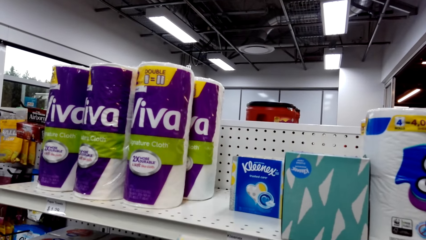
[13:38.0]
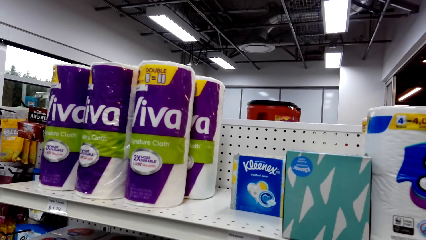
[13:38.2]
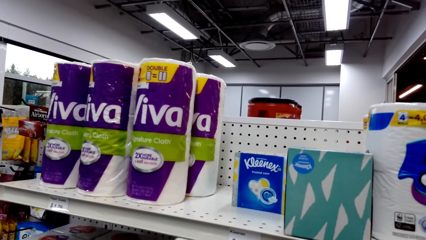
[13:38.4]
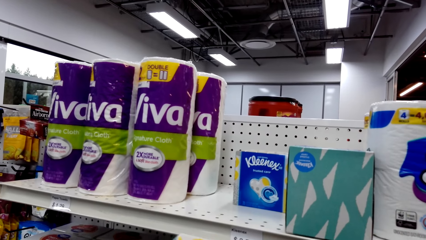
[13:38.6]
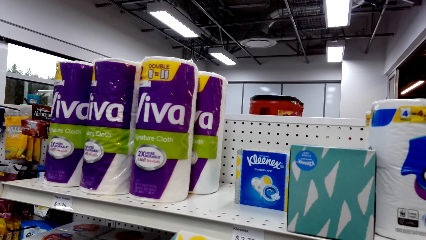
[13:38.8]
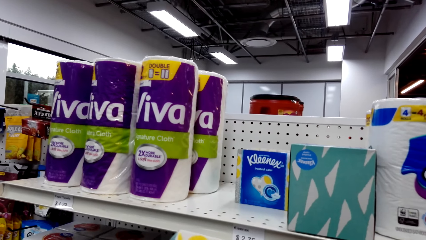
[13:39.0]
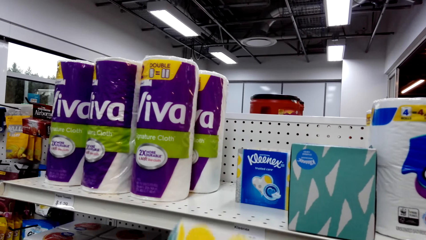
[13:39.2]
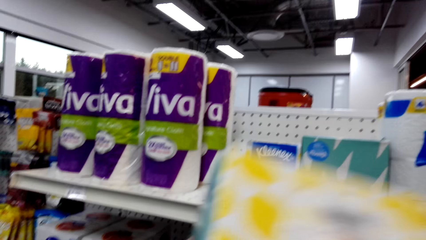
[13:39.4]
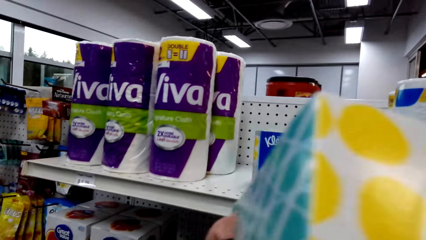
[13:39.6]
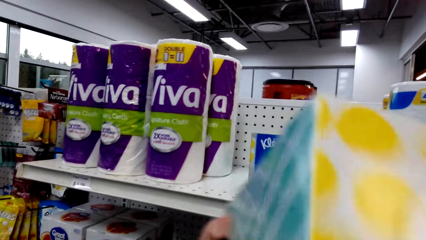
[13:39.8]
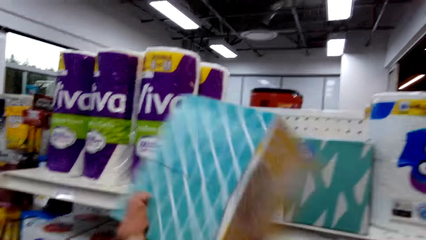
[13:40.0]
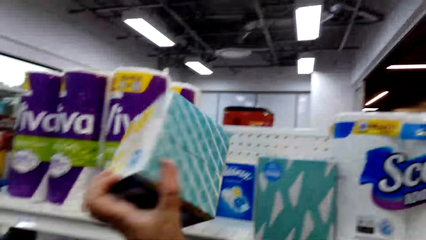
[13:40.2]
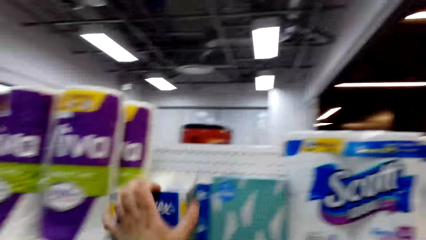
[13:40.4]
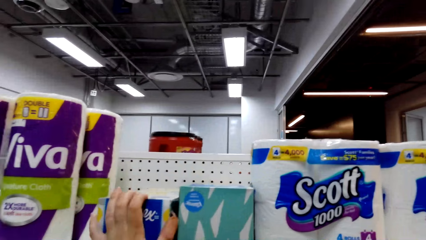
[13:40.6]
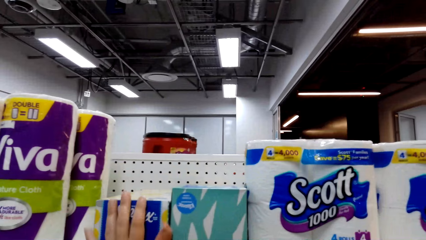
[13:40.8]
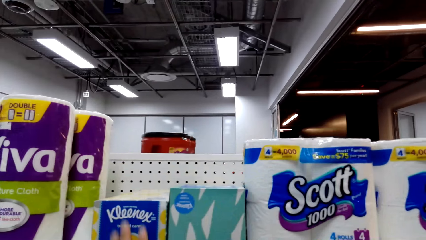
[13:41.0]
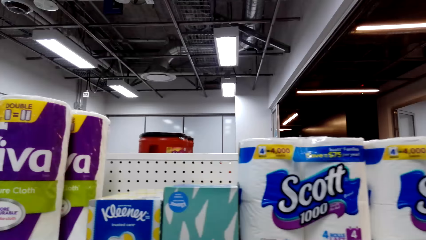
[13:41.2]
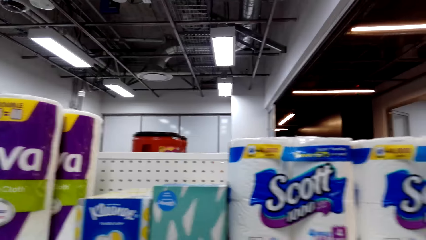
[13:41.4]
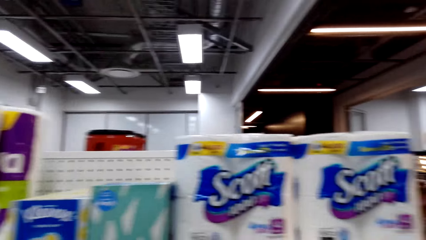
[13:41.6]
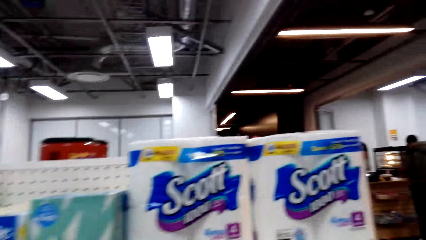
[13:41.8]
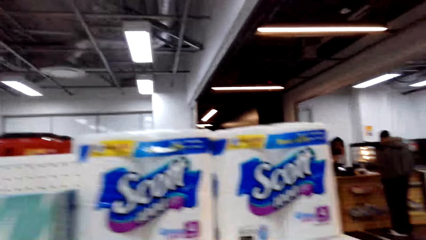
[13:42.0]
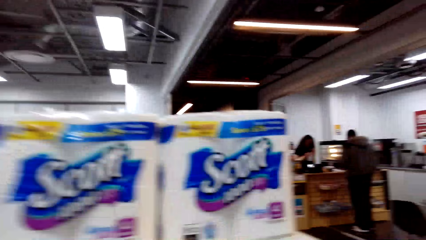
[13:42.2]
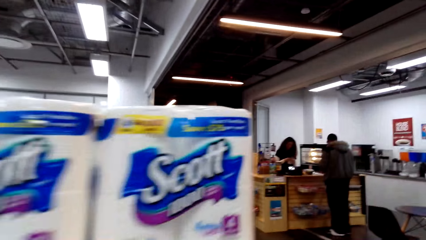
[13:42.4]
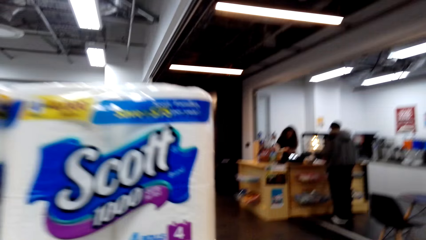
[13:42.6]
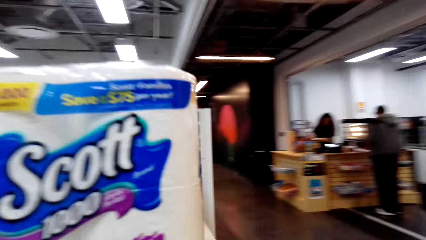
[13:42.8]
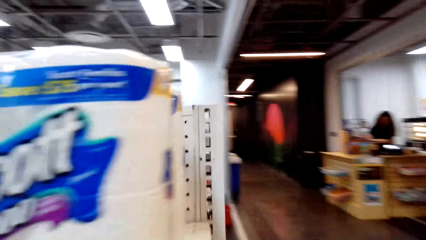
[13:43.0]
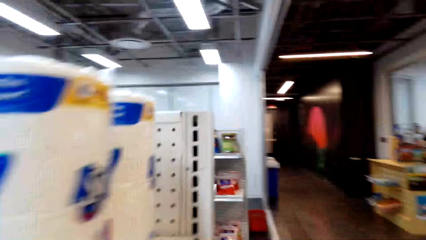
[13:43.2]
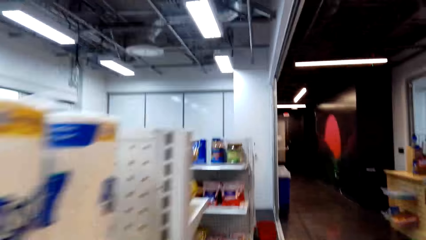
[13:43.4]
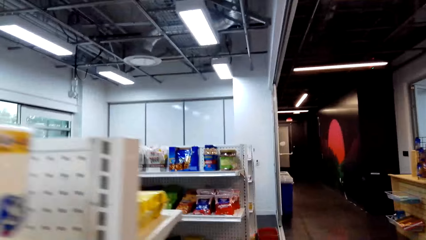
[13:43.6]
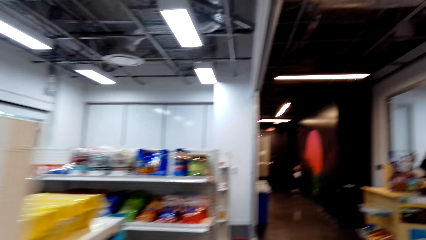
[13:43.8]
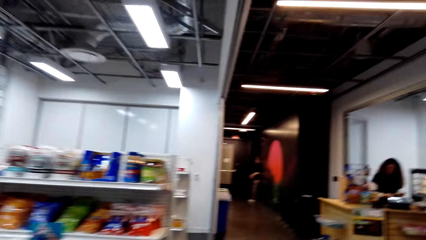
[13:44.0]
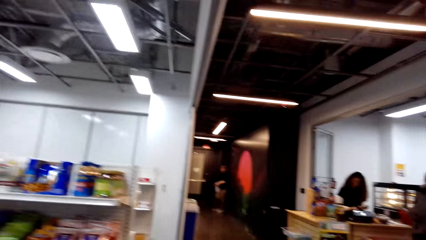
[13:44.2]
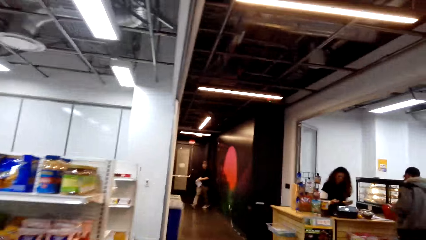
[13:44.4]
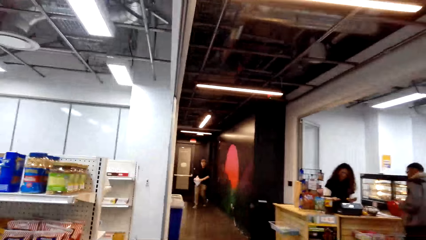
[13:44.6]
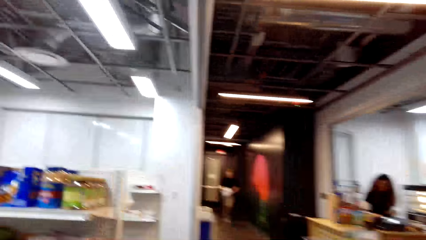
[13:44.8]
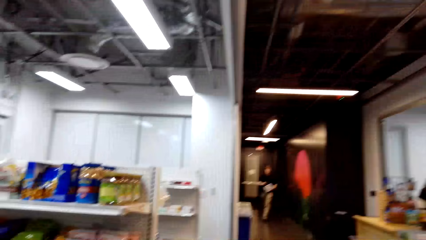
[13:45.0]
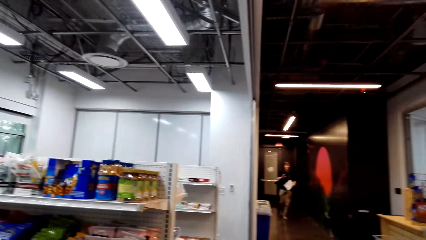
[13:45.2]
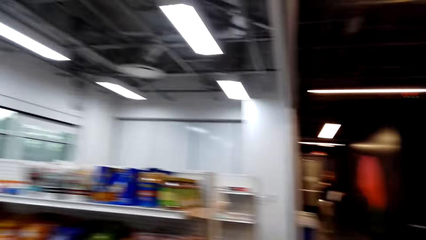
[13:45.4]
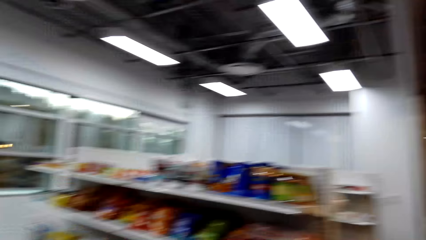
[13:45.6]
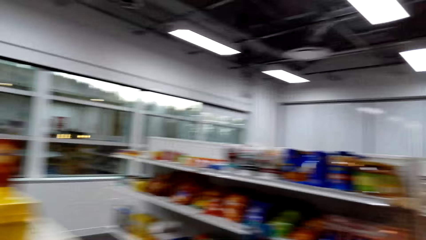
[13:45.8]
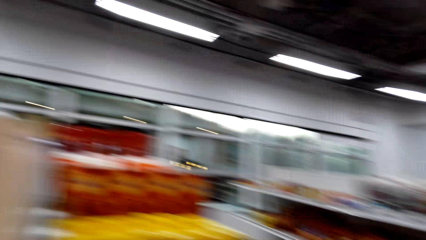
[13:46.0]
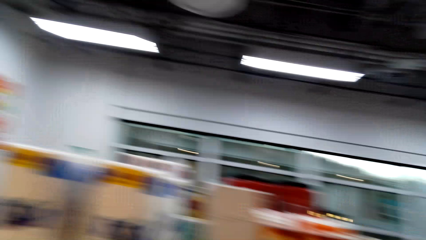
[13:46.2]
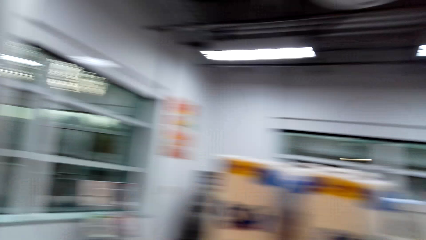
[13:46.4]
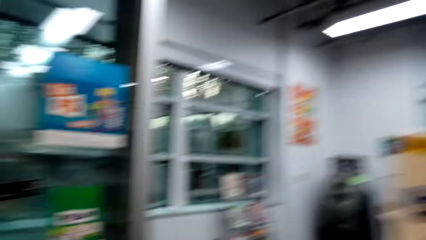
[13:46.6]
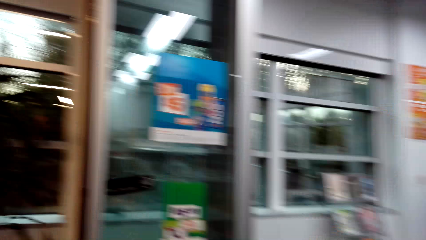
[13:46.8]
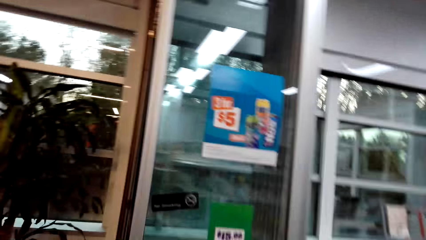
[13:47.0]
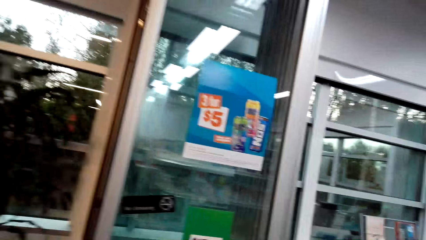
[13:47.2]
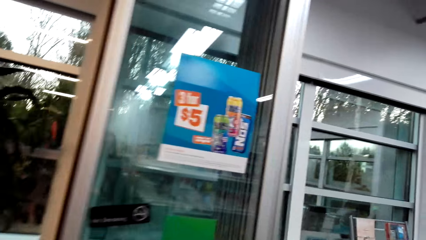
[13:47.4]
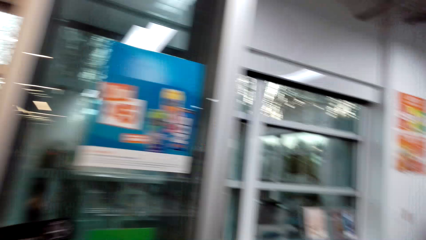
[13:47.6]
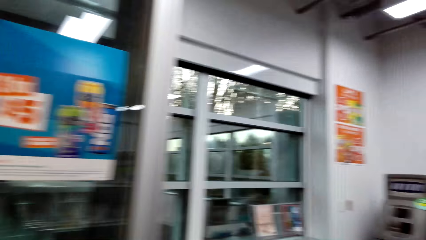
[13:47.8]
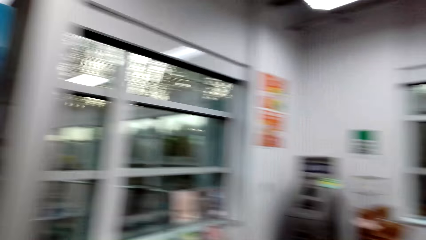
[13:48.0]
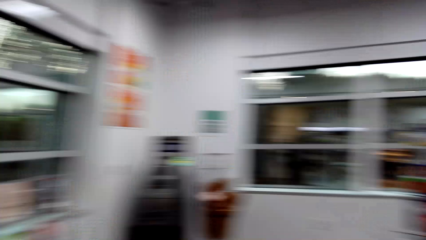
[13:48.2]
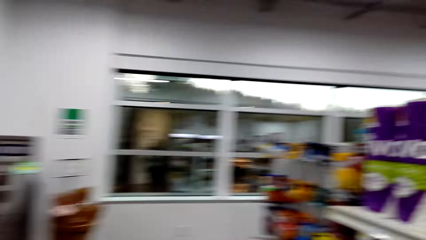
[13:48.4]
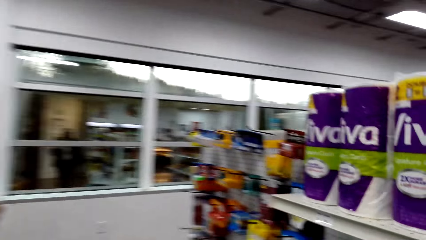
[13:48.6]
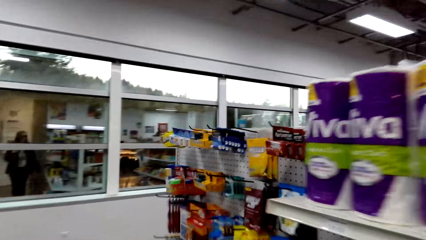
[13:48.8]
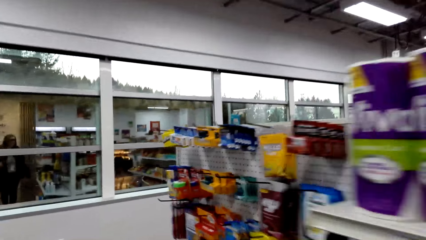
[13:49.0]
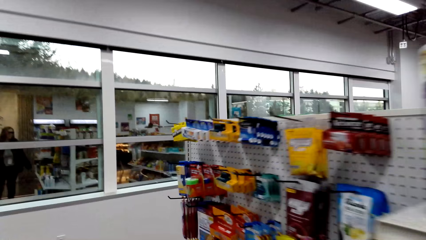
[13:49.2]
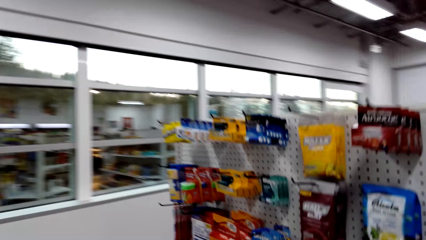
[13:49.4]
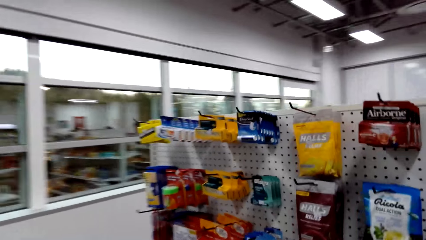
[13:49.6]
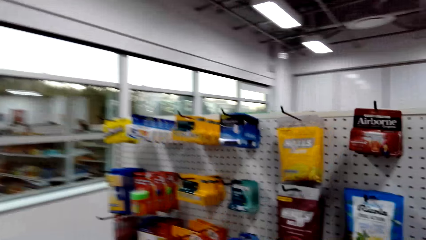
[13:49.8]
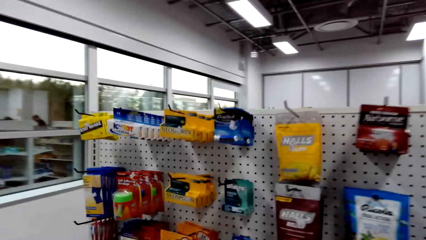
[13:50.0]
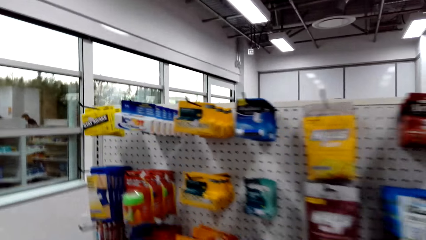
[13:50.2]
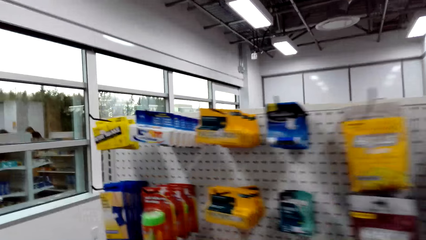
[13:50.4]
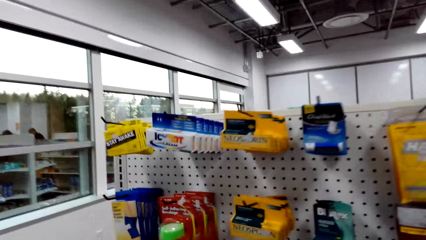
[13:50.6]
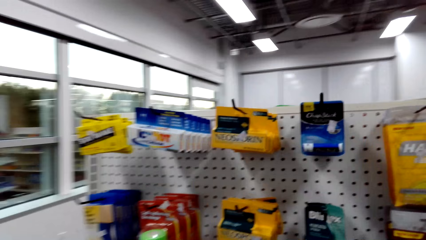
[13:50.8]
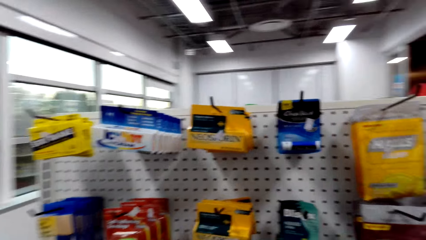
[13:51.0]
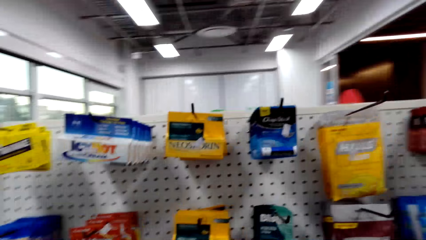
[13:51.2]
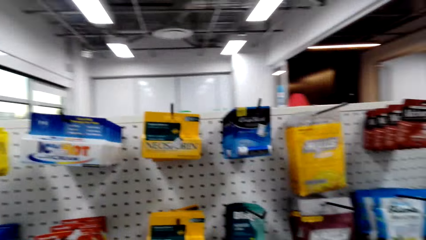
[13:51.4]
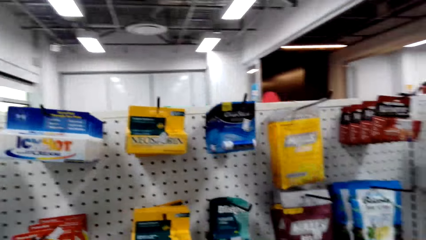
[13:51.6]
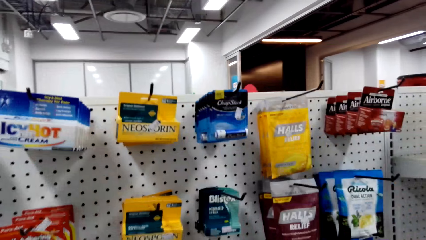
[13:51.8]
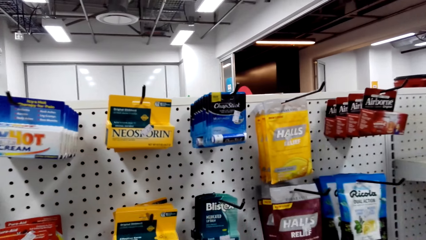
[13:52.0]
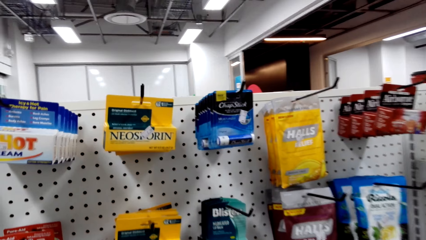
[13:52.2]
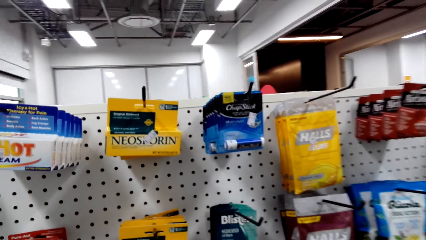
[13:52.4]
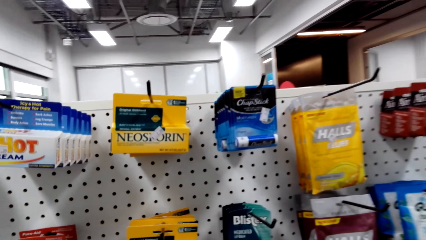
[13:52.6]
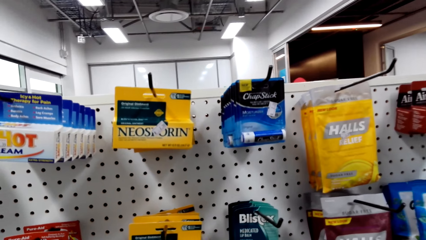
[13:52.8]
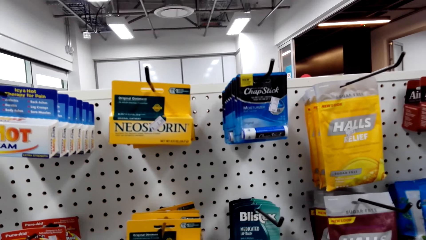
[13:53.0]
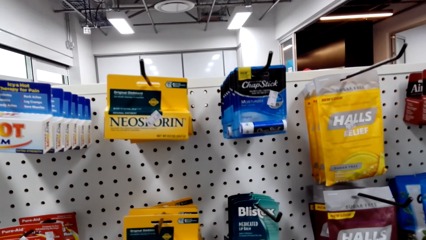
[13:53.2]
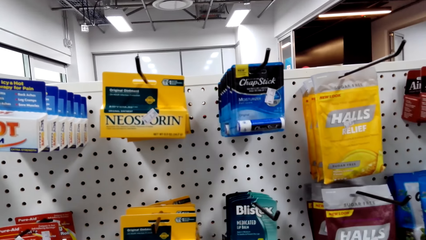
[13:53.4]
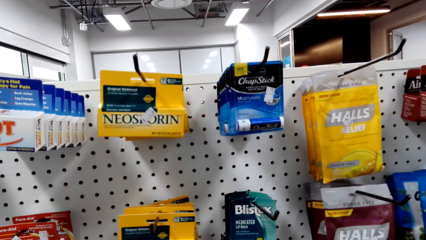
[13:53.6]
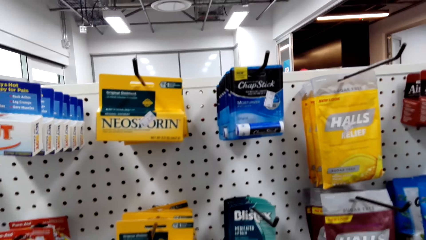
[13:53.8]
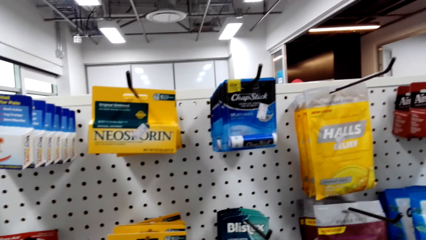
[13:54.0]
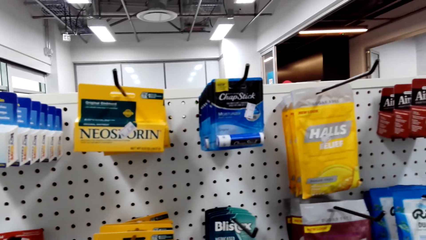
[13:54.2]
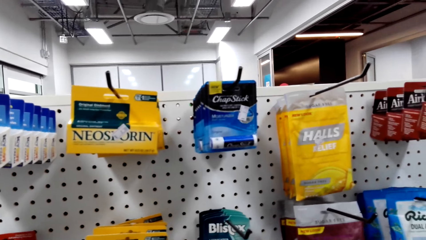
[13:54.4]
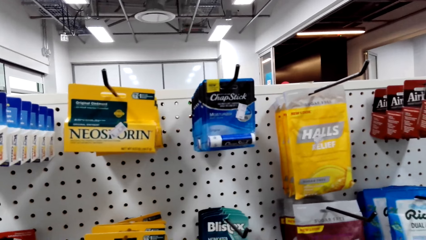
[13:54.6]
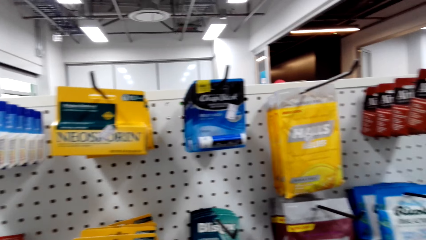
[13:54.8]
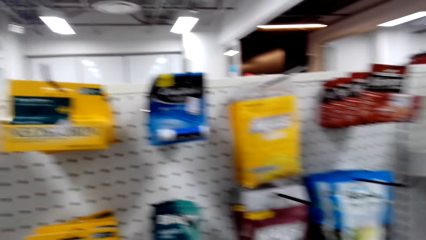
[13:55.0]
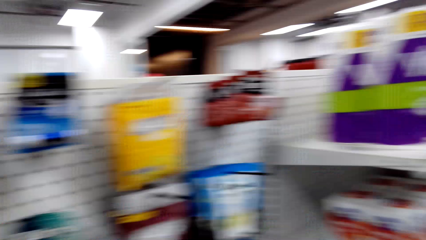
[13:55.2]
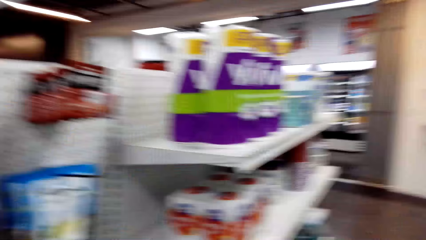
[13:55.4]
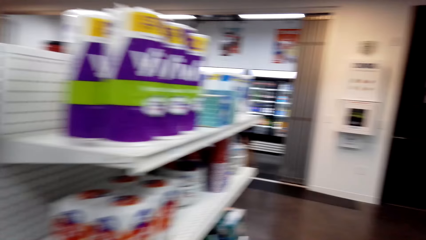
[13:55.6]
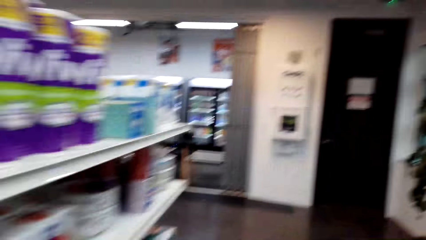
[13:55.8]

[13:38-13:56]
The camera wearer picks up a box from the counter. They return the box to the counter. They look at the shelves.
